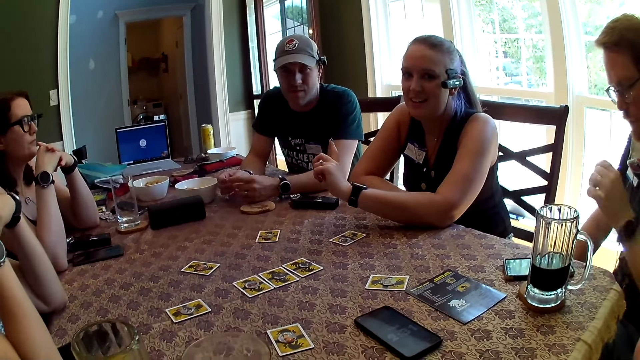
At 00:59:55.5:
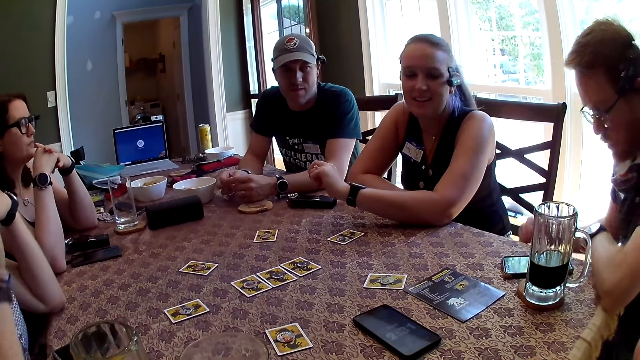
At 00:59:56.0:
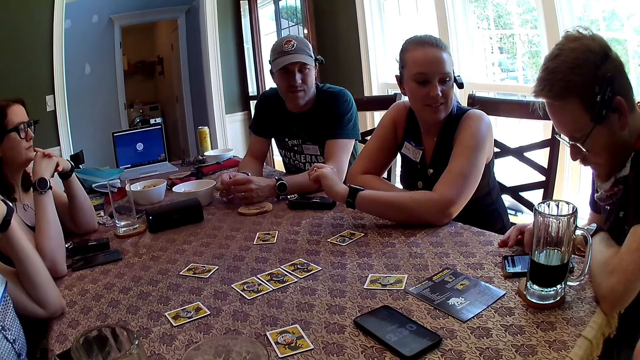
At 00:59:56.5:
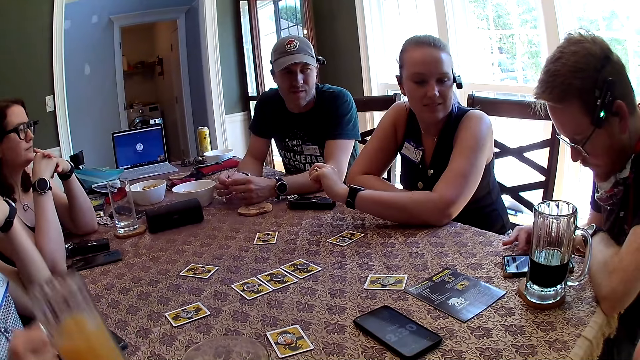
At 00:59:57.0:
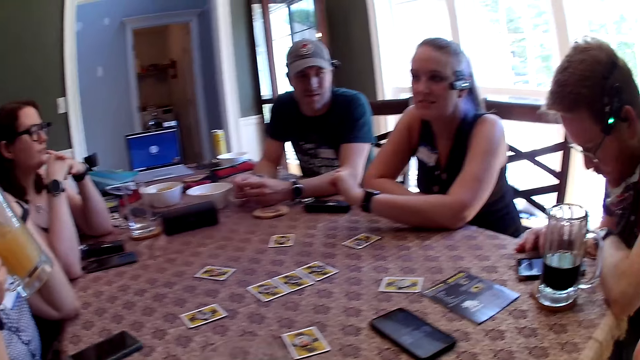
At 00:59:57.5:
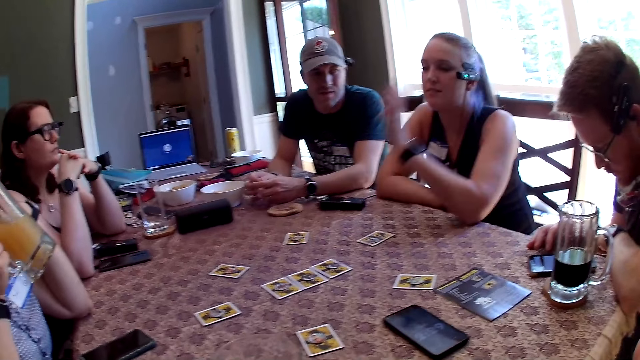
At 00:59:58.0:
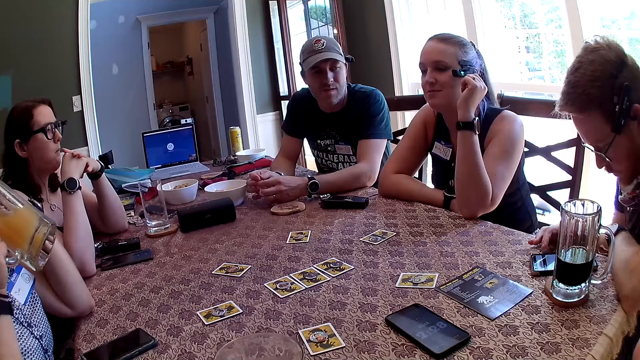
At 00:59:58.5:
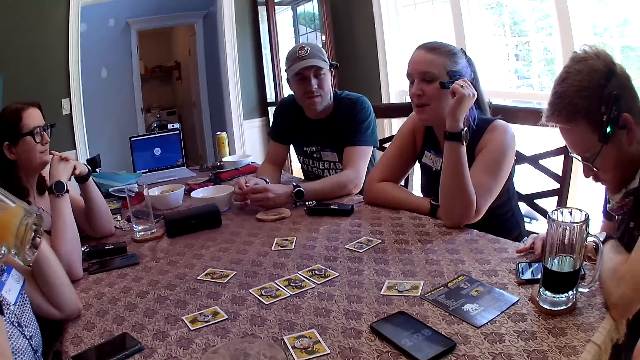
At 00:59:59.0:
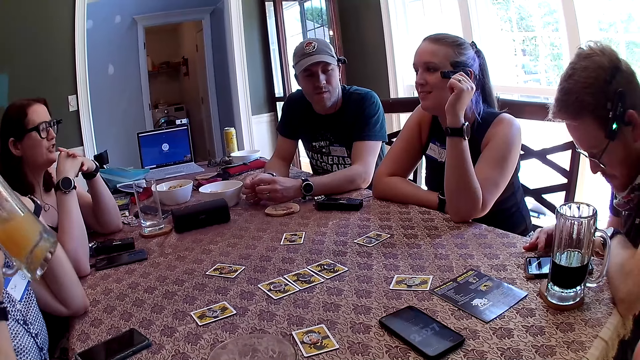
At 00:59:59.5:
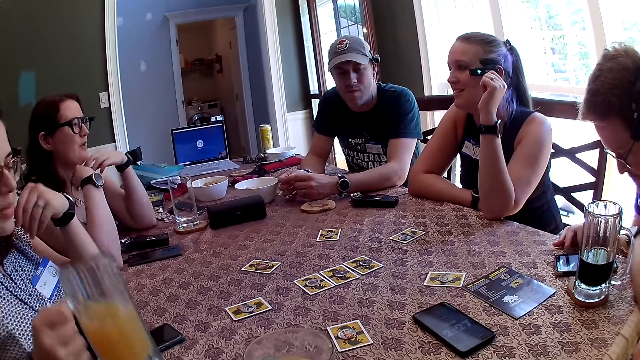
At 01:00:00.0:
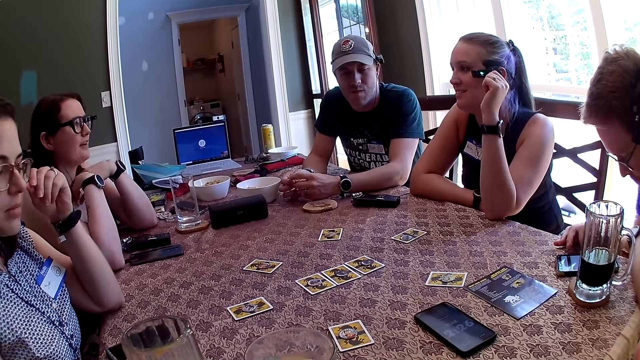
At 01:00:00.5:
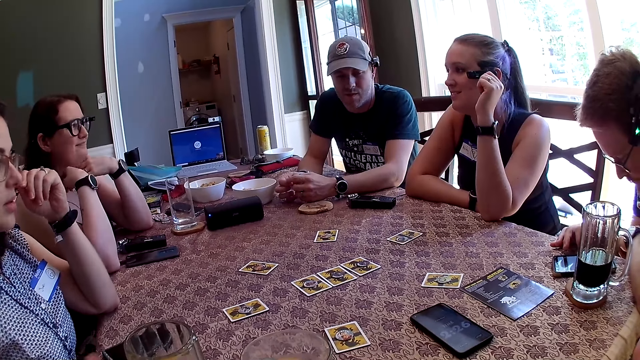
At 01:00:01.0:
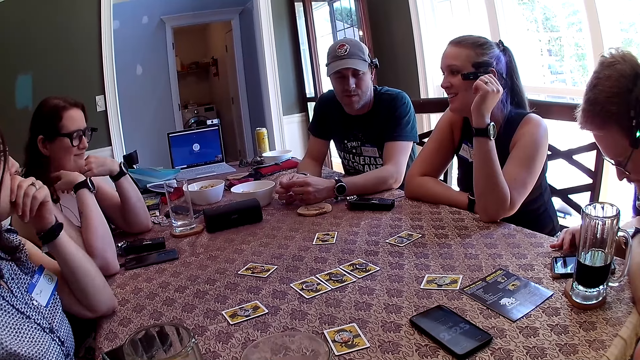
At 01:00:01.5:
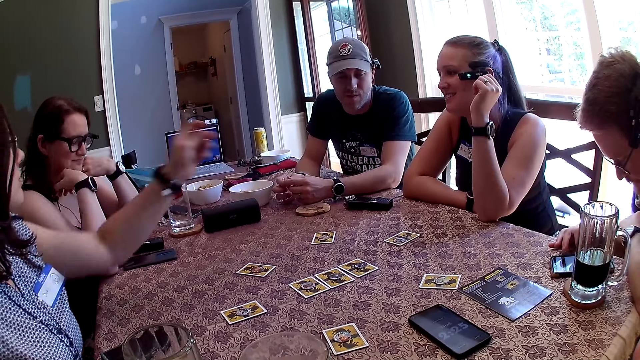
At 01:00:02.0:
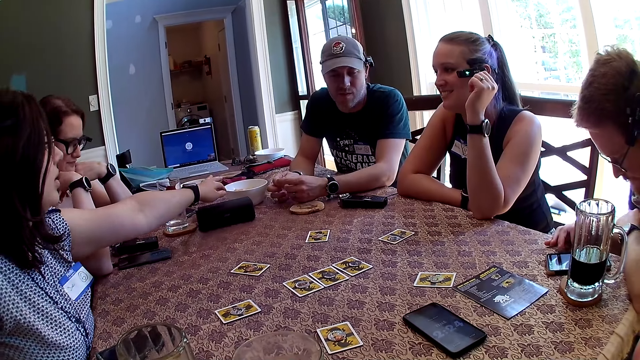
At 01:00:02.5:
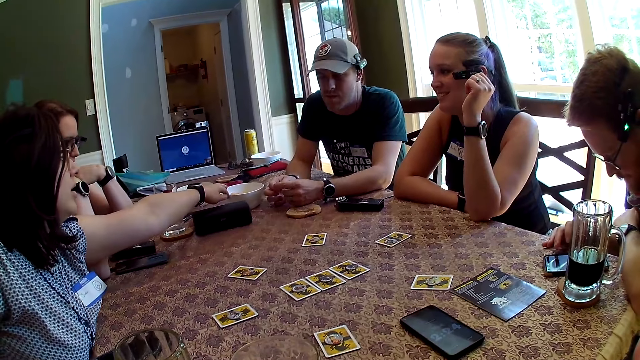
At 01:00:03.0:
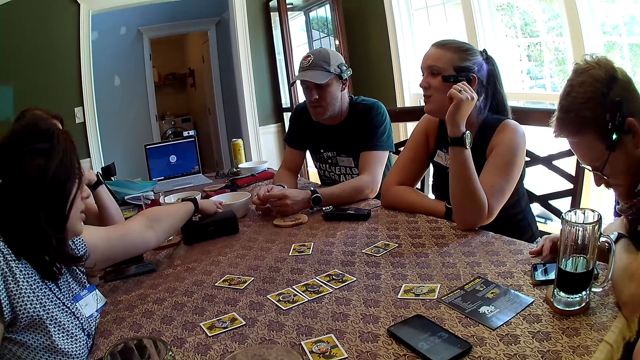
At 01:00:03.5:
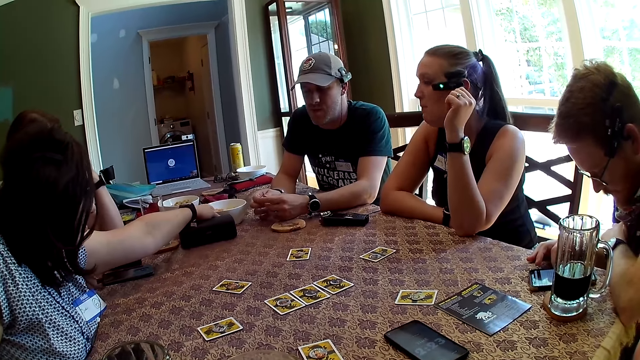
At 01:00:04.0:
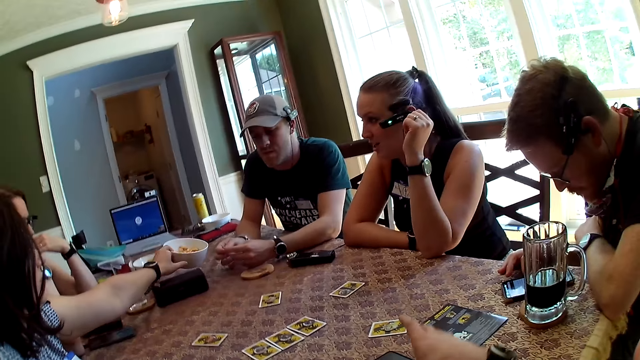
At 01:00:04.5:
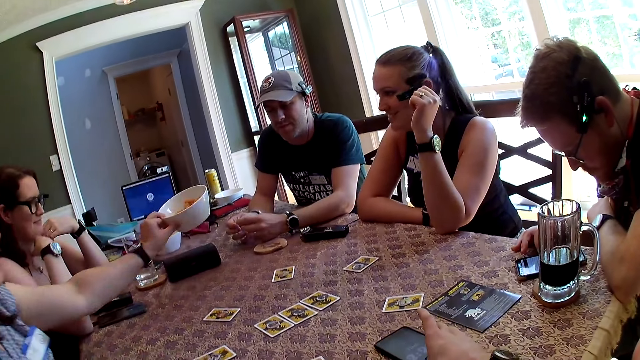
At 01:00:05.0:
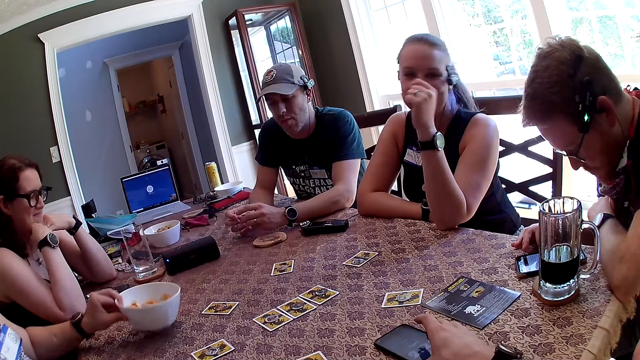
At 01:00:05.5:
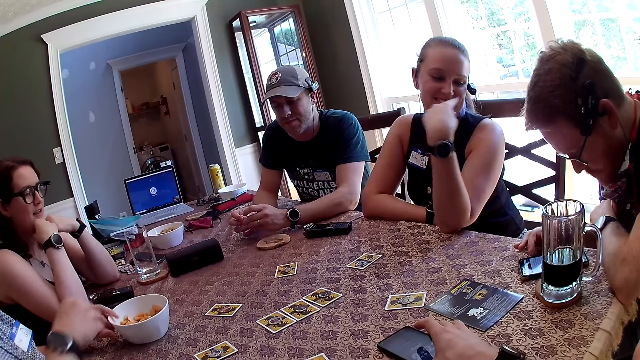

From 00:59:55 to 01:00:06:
The camera wearer dialogues to the people on the table. A man operates the phone on the table with his right hand. A woman picks up a glass of juice on the table with her right hand and drinks juice from the glass of juice in her right hand. A second woman speaks to the group of people at the table. A third woman interacts with the second woman. The first woman drops the glass of juice on the table with her right hand and adjusts her pair of sunglasses with her left hand. The camera wearer looks around the table. They speak to the group of people at the table. The first woman picks up the snack bowl on the table with her left hand.

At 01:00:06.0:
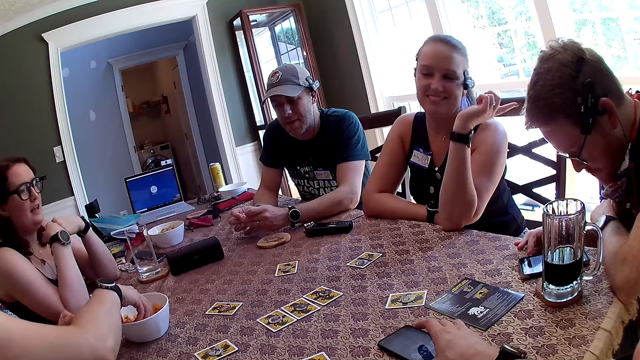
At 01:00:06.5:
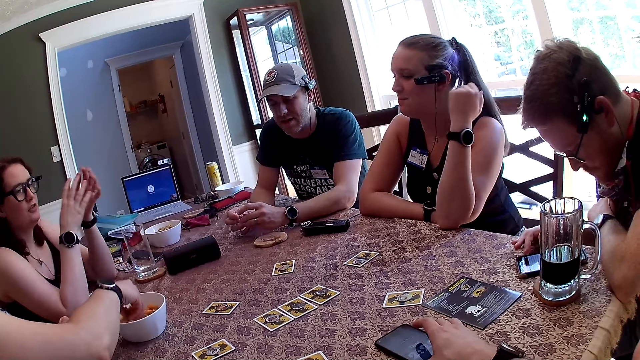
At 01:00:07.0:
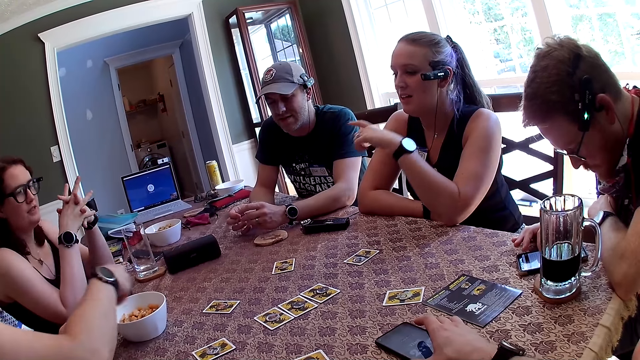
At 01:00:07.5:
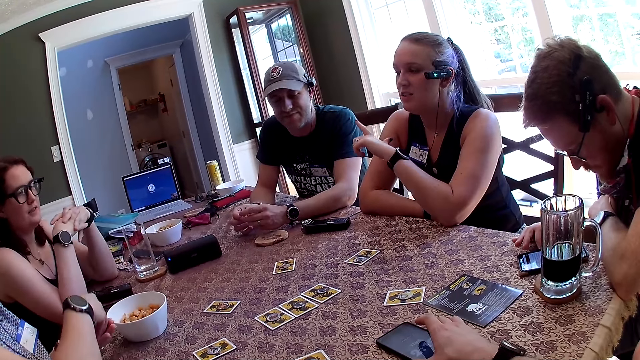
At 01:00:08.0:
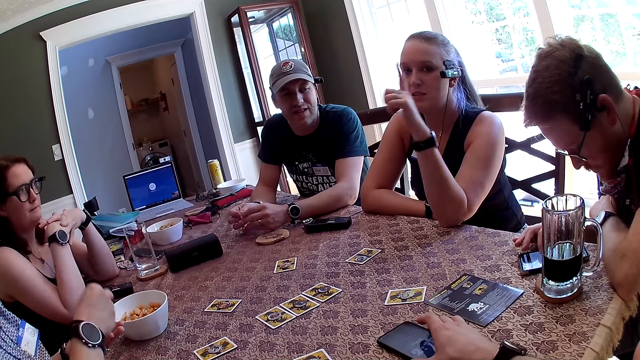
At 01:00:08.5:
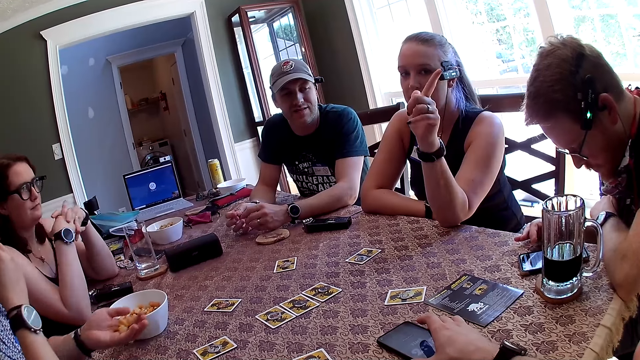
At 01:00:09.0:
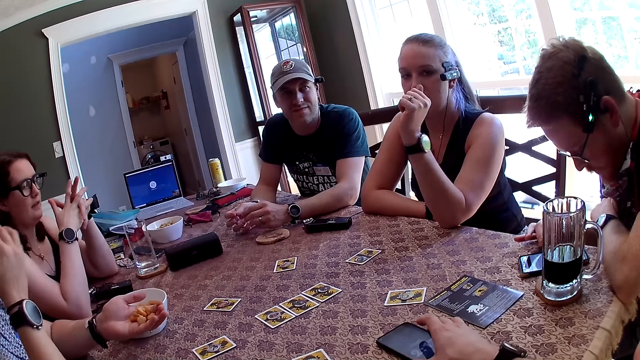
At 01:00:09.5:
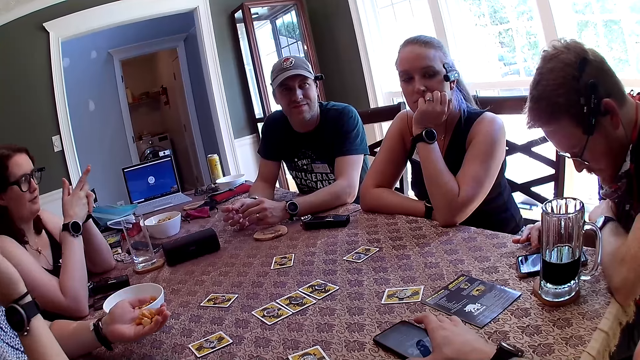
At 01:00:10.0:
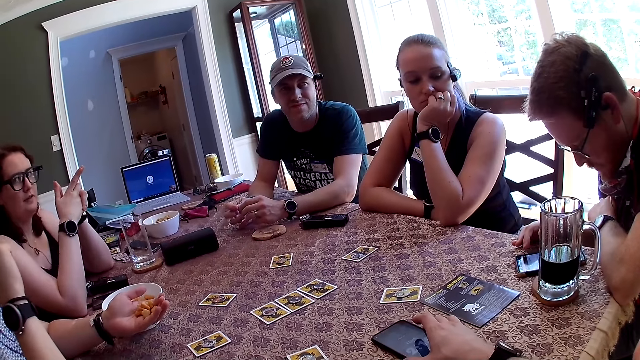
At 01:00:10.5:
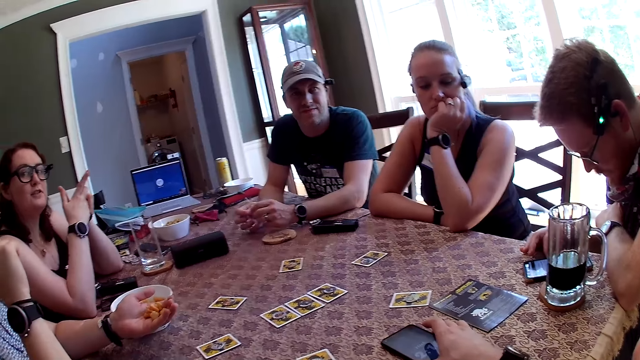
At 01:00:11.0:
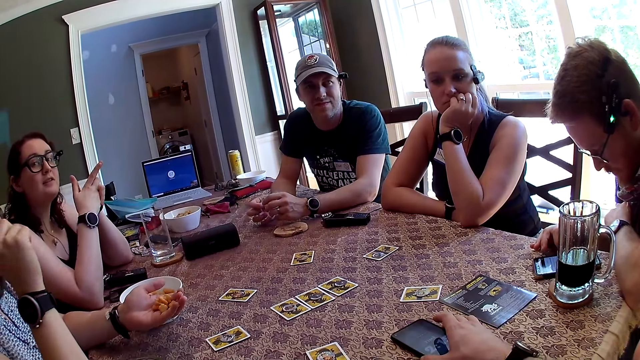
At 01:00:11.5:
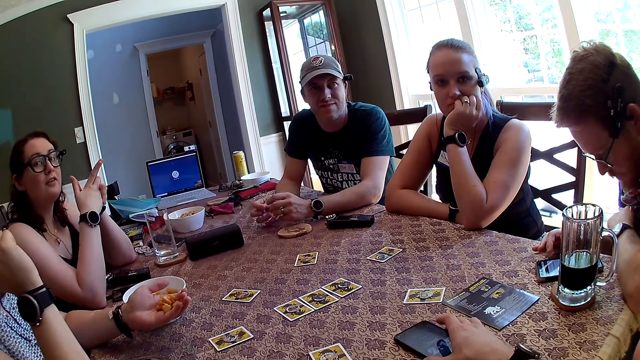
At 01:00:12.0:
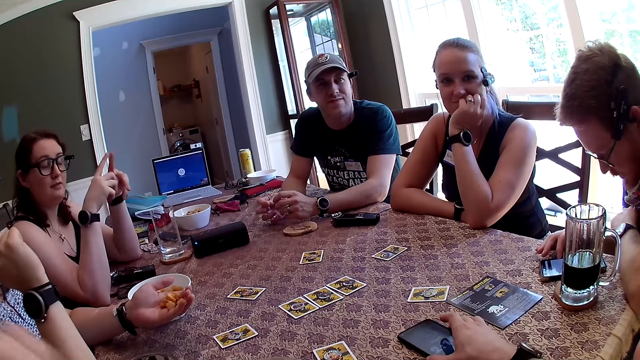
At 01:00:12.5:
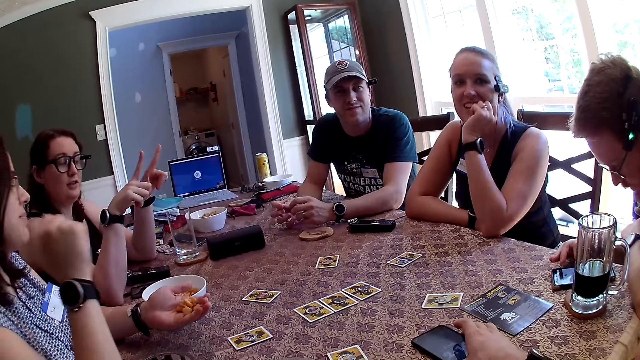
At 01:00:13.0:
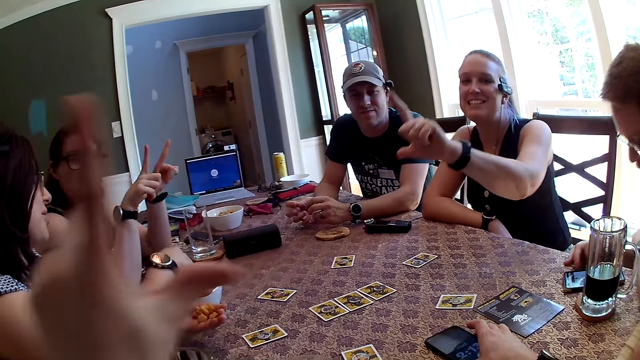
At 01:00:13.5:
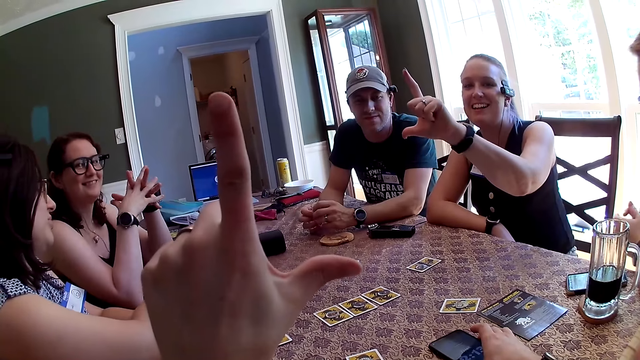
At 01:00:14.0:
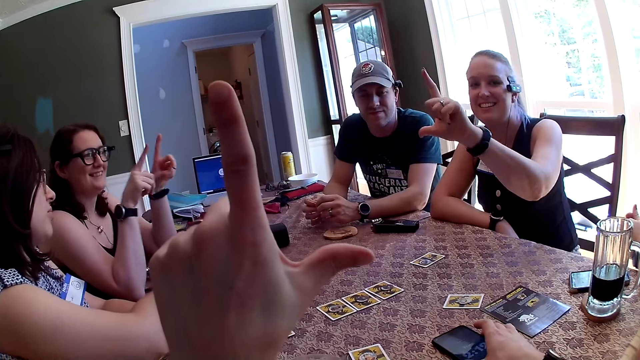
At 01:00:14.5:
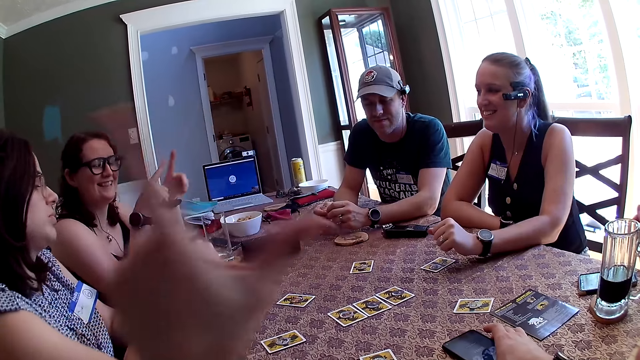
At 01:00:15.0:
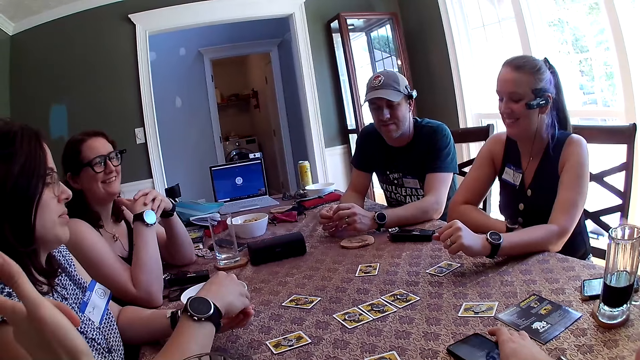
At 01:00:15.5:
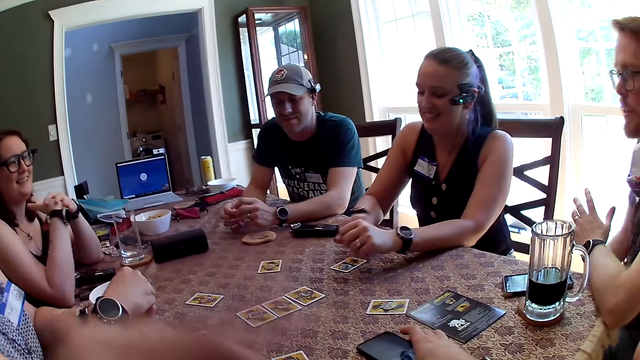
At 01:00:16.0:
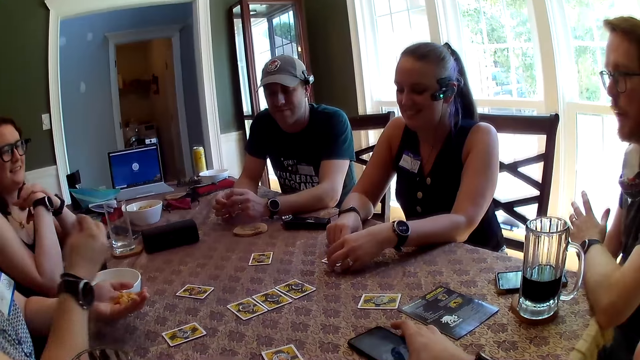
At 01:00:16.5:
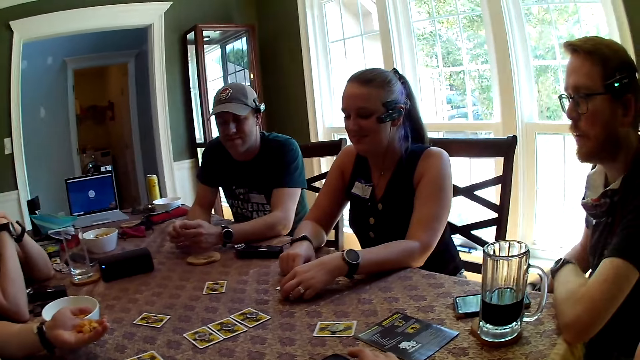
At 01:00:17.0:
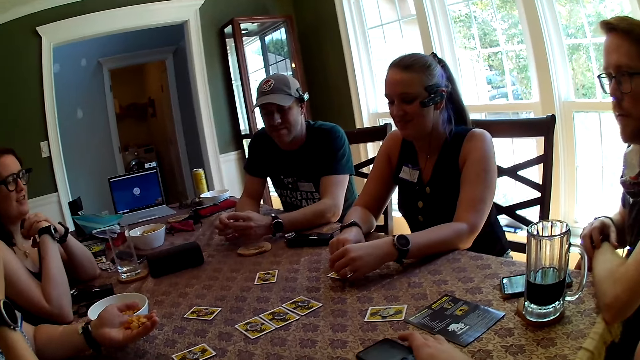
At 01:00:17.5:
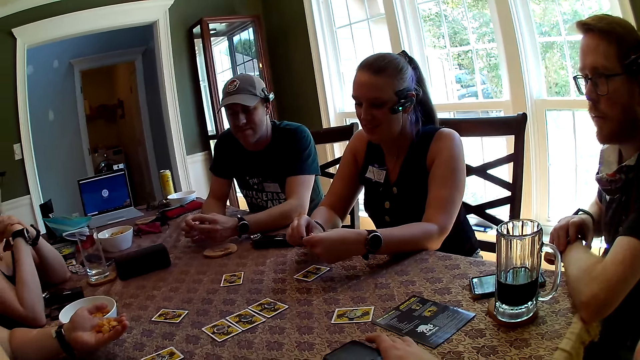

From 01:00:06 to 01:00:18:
The woman drops the snack bowl on the table with her left hand. Another woman speaks to the group of people at the table. The first woman picks up some cheese puffs in the snack bowl with her right hand. The camera wearer looks around the table. The first woman passes the cheese puffs from her right hand to her left hand. A third woman speaks to the group of people at the table. The first woman eats the cheese puffs in her right hand. The second woman speaks to the camera wearer. The camera wearer speaks to the group of people at the table. The third woman speaks to the camera wearer. The third woman raises one of her left fingers. The camera wearer raises one of his left fingers. A man speaks to the group of people at the table. The first woman picks the cheese puffs in her left hand with her right hand. The third woman picks up the token on the table with her left hand. The first woman eats the cheese puffs in her right hand. The man adjusts his wristwatch with his right hand.
